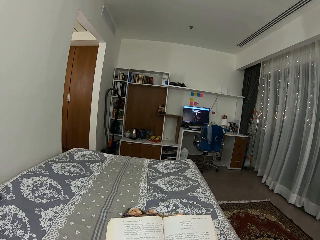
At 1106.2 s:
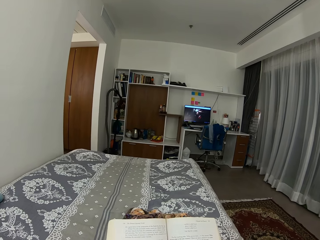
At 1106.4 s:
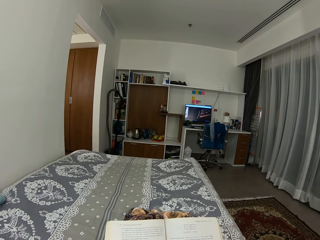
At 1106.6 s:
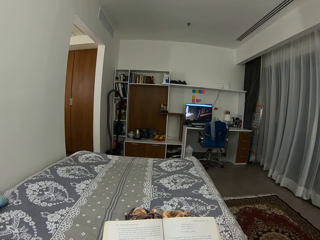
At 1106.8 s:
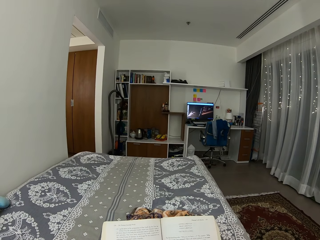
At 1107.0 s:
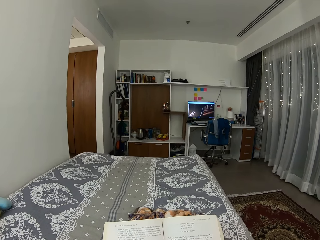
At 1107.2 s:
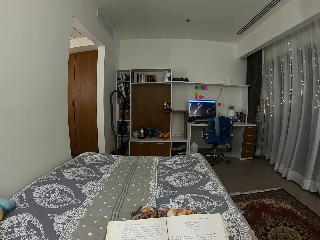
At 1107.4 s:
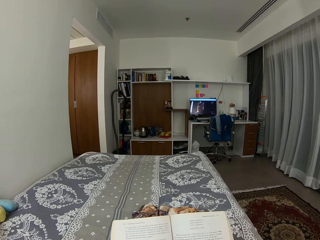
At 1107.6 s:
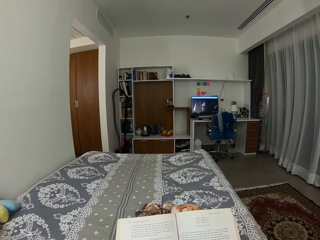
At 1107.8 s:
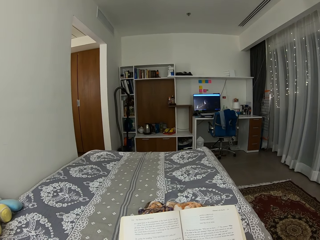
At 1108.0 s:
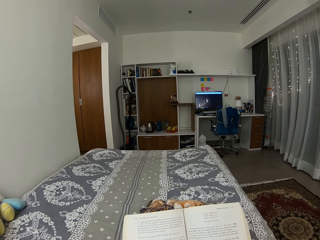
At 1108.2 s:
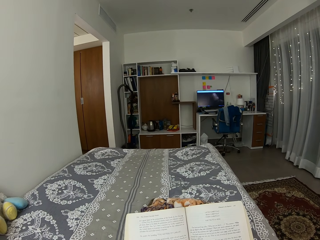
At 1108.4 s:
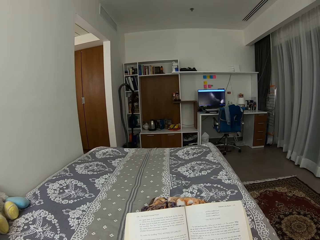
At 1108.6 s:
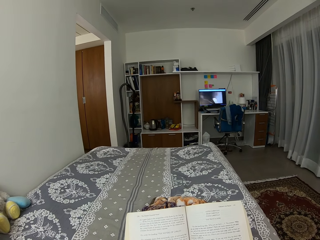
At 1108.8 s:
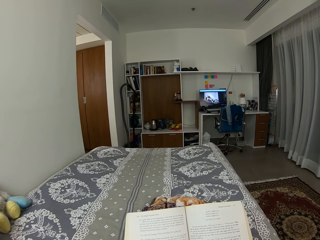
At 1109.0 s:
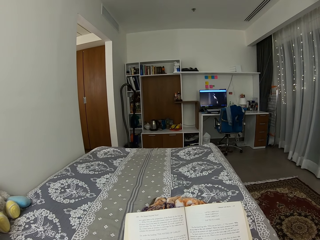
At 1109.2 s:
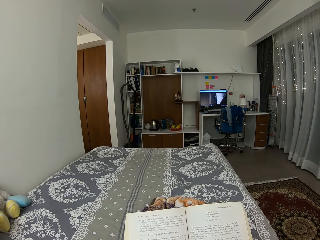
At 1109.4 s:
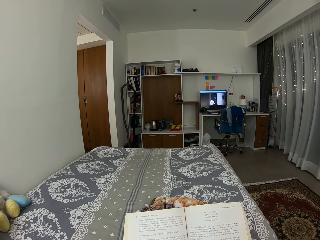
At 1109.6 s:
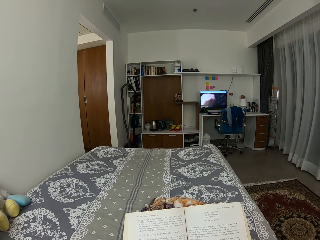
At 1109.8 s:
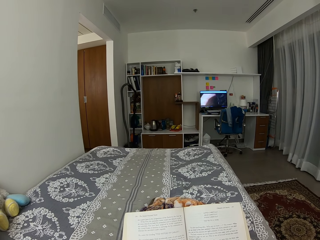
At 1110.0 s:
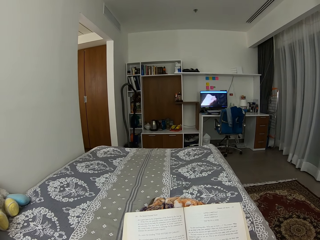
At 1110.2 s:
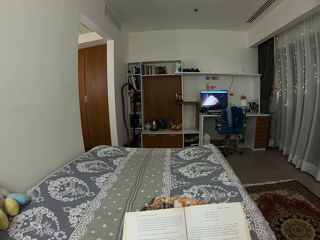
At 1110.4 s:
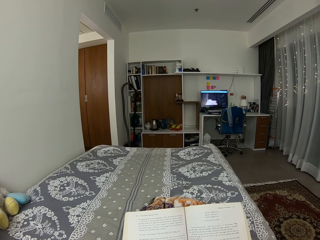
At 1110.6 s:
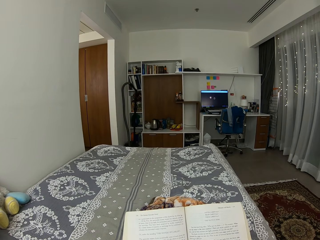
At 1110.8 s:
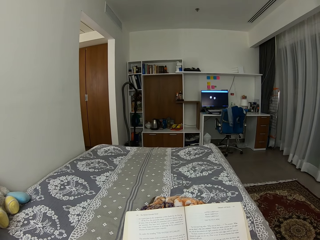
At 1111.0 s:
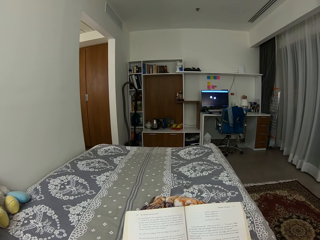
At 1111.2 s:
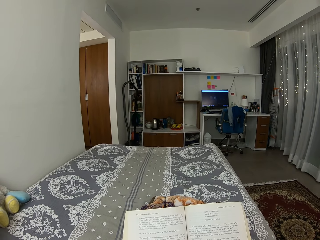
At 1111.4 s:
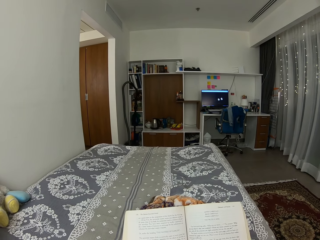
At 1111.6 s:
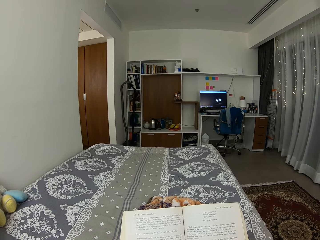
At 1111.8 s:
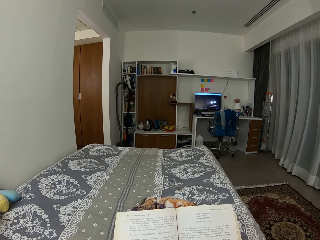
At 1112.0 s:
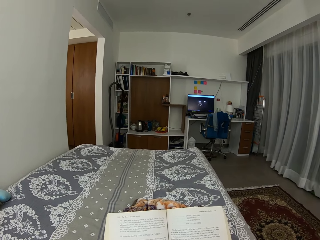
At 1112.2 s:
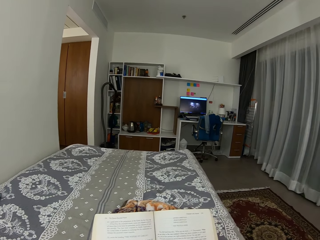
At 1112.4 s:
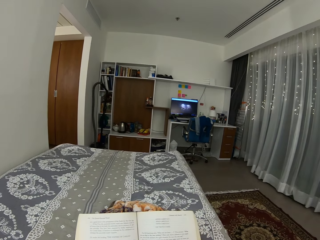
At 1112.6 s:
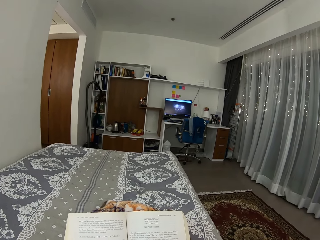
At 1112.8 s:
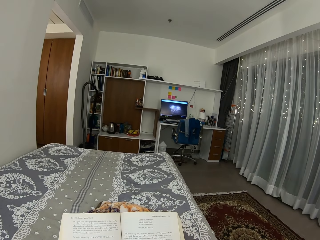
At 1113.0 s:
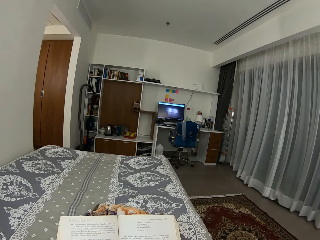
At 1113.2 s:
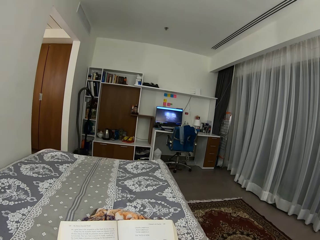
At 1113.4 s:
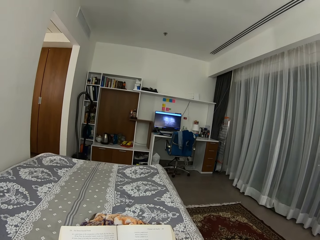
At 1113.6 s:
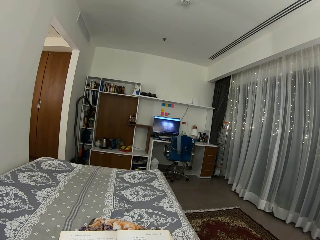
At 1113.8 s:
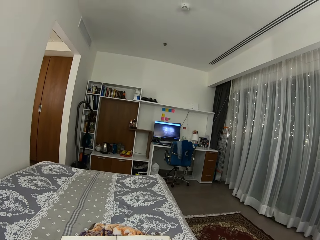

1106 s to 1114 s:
The camera wearer moves legs inside the sheet. They read the book.

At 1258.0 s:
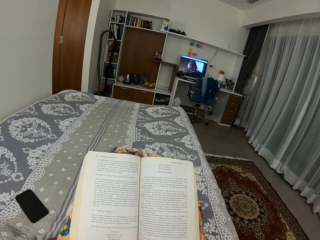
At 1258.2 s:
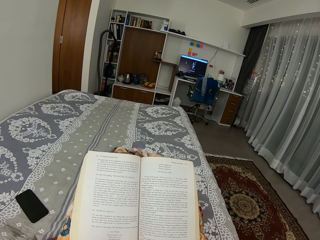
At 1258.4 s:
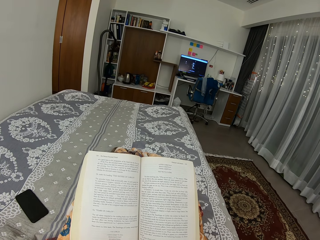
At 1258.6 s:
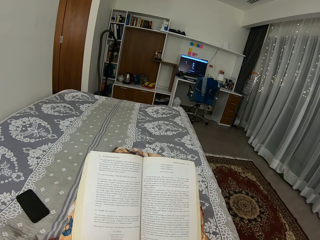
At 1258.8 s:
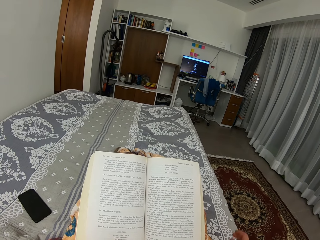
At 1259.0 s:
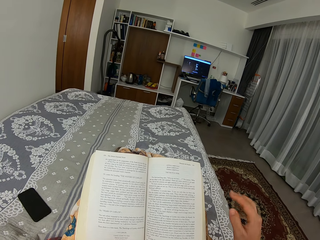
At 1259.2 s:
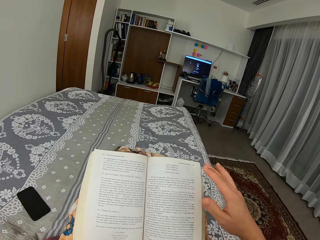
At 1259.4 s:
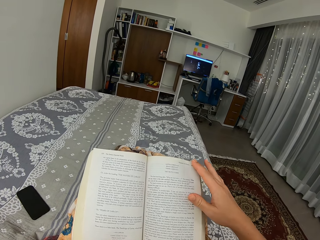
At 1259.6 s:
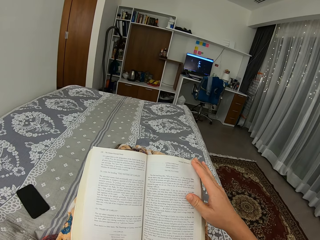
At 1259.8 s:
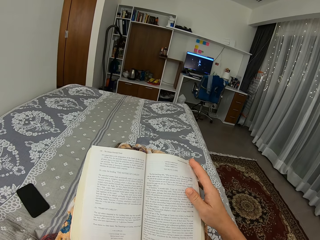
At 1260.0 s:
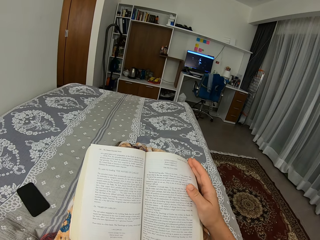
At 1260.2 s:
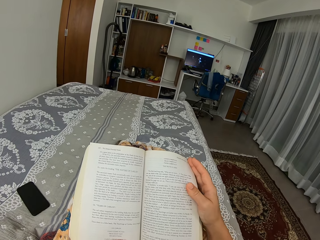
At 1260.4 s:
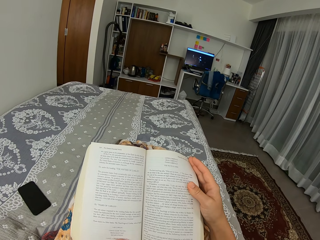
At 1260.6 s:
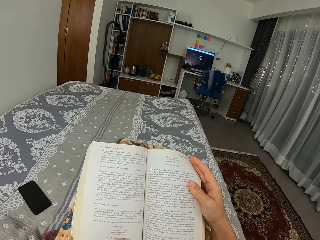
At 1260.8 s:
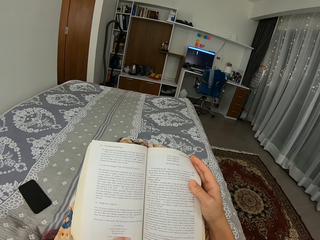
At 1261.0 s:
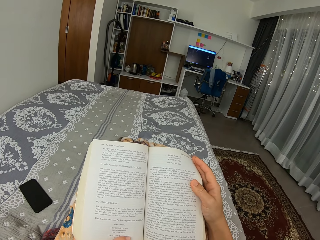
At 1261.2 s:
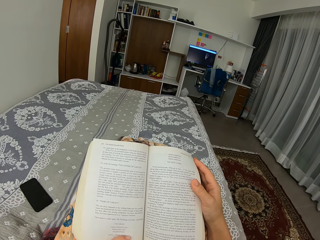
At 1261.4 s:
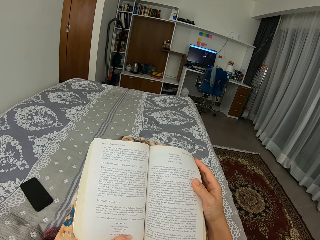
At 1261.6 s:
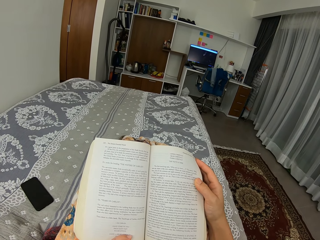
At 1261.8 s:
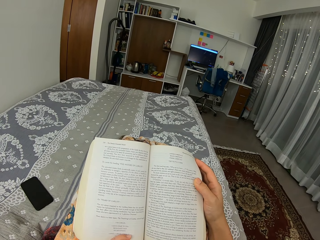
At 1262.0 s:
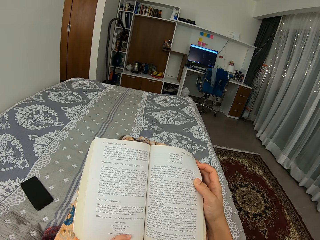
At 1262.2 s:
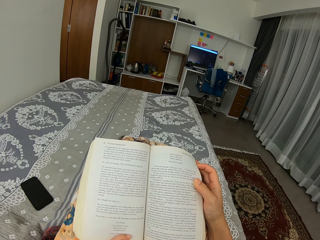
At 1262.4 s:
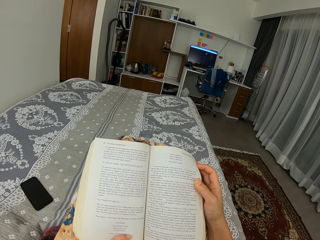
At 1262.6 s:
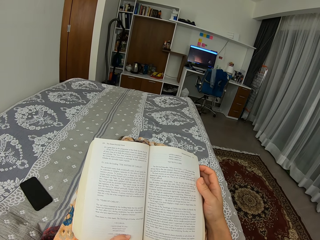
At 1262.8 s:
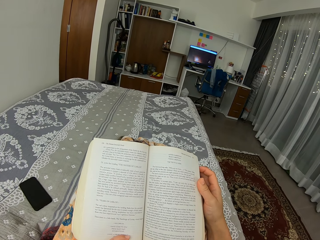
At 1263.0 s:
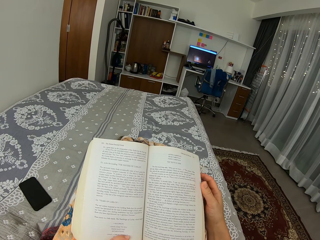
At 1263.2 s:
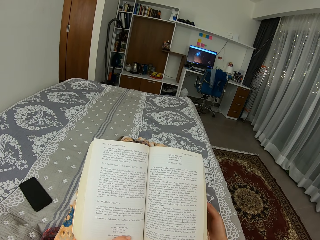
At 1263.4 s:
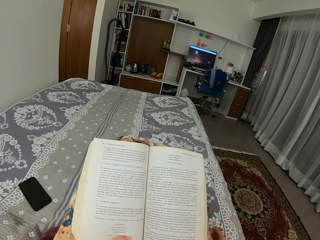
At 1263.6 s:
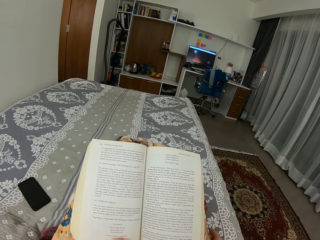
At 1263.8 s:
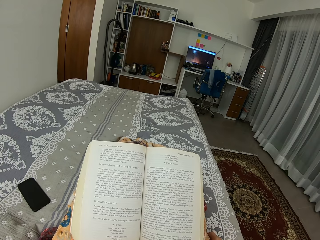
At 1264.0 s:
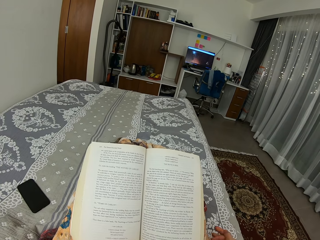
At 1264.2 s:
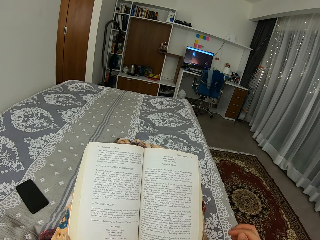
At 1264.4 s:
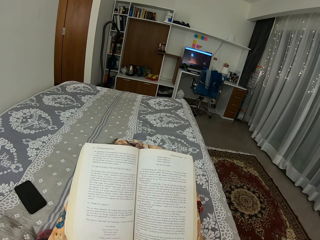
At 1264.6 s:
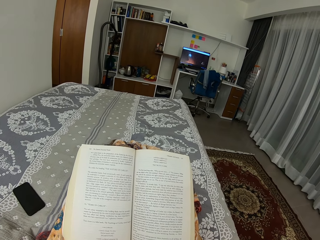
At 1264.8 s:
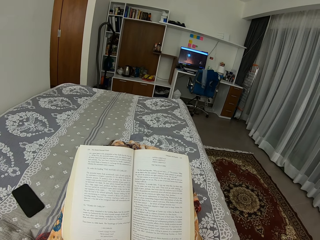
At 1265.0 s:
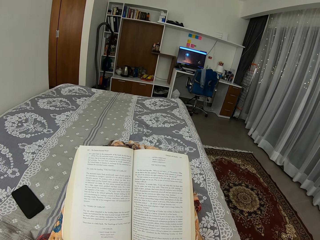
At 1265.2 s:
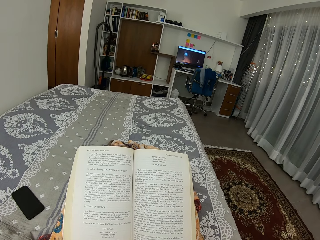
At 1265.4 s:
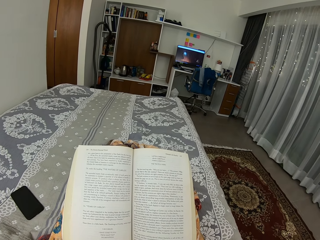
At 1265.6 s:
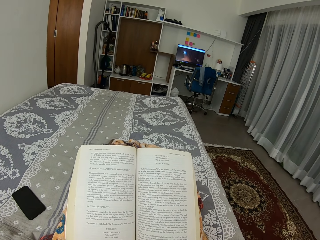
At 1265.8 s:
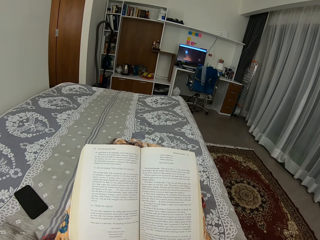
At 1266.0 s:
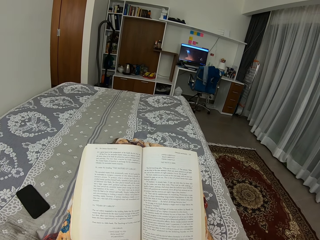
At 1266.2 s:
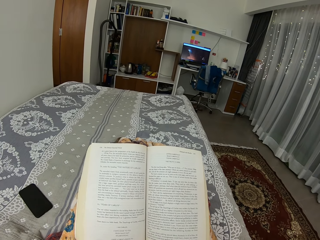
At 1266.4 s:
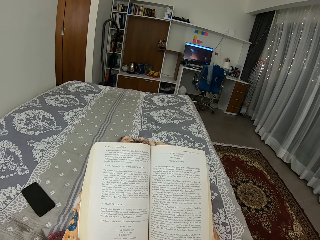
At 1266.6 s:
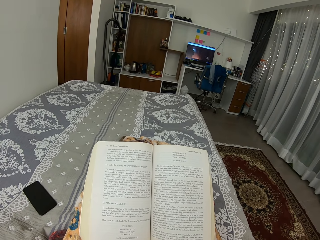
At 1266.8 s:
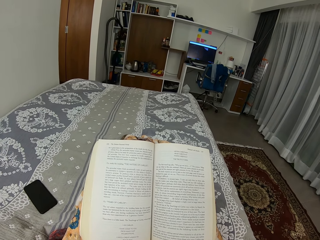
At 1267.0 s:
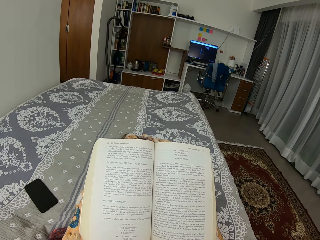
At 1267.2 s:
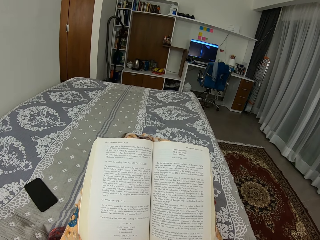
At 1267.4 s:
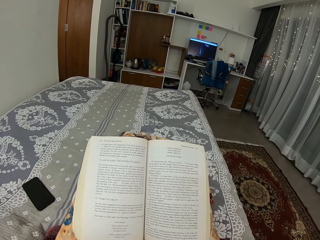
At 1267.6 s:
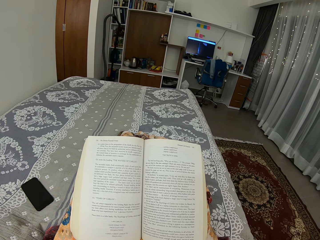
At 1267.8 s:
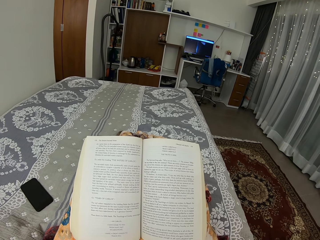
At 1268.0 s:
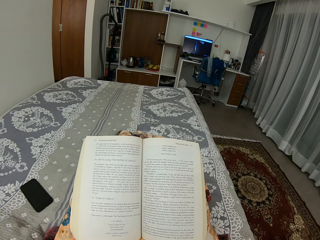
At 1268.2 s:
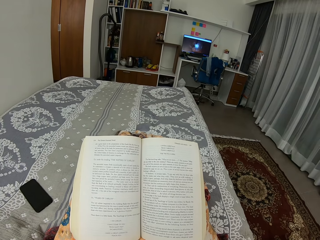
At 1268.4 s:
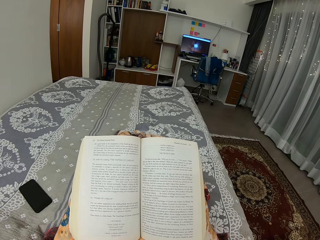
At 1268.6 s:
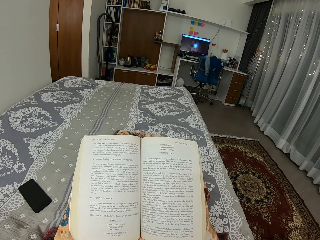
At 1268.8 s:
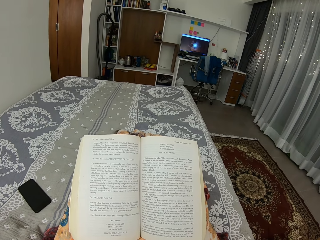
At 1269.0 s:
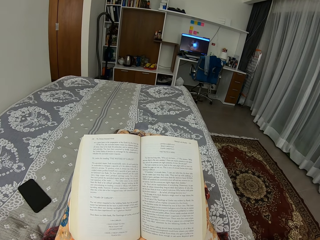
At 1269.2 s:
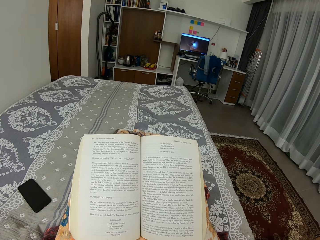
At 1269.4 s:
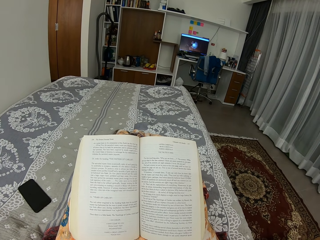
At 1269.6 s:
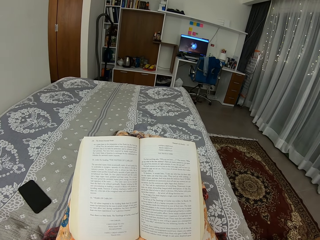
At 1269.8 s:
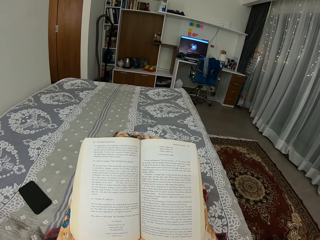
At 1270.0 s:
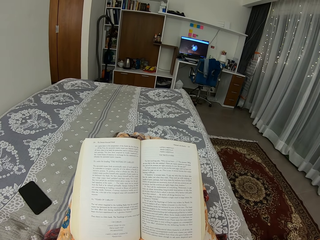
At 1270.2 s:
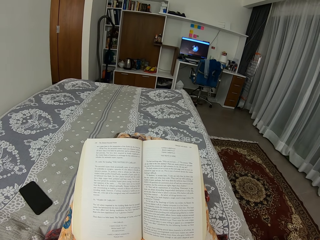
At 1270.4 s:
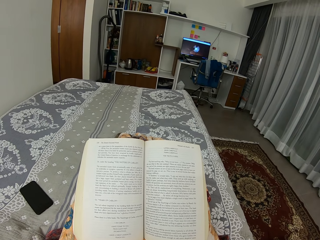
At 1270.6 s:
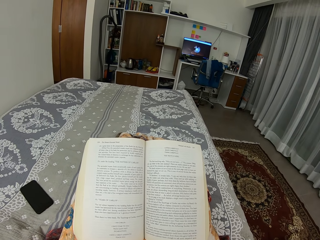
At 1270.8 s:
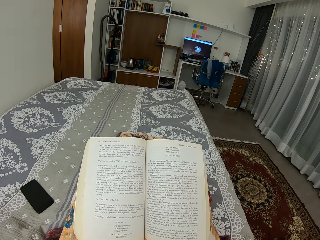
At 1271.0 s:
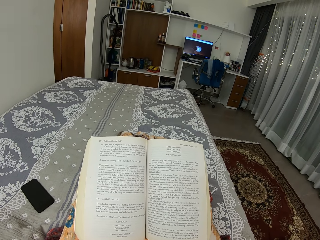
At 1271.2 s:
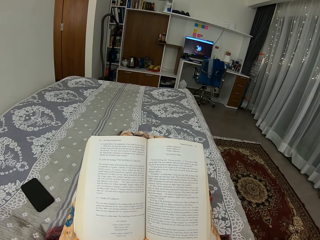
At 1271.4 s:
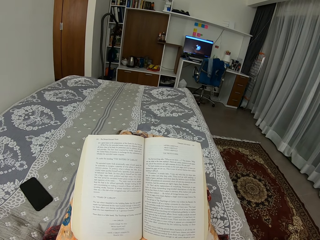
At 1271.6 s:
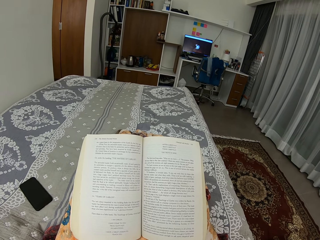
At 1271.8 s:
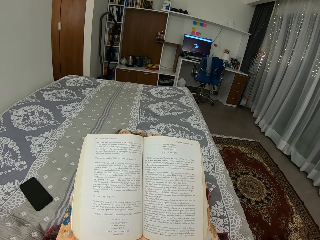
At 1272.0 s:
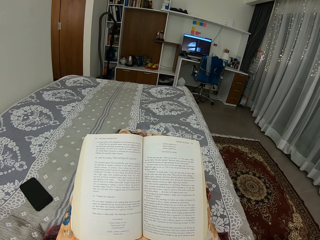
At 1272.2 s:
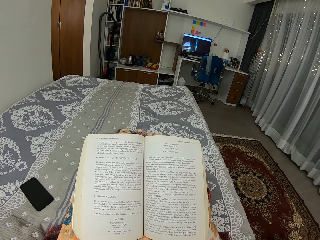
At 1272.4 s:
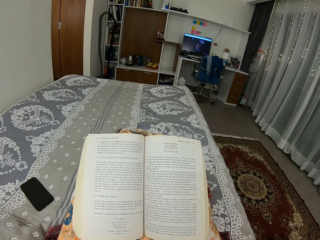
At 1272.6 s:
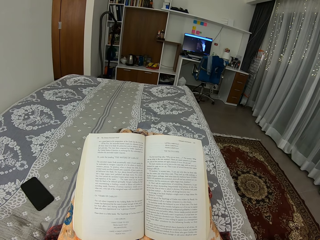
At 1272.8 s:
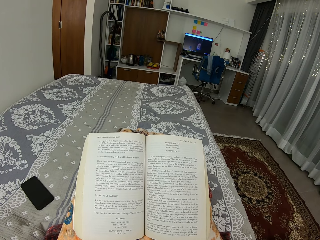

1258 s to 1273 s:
The camera wearer holds the book page with the right hand. They read the book. They move the hand off the book. They read the book.
